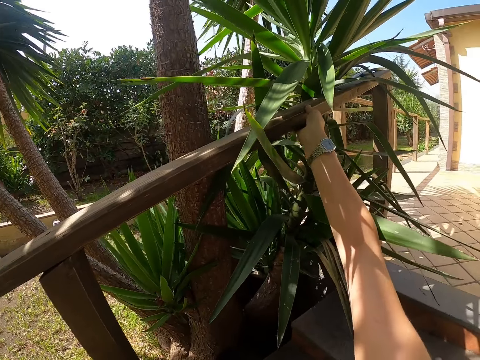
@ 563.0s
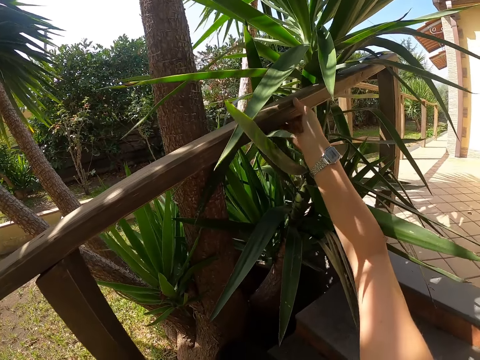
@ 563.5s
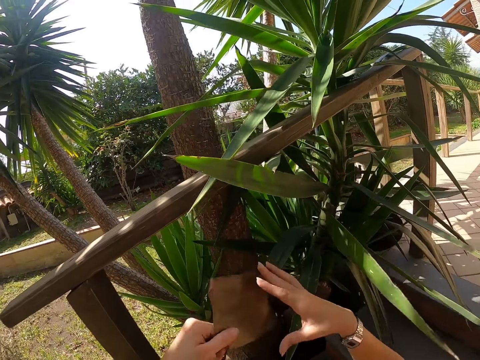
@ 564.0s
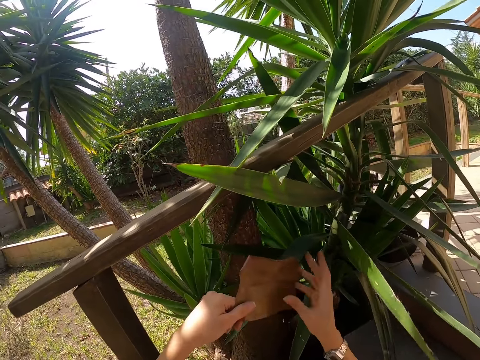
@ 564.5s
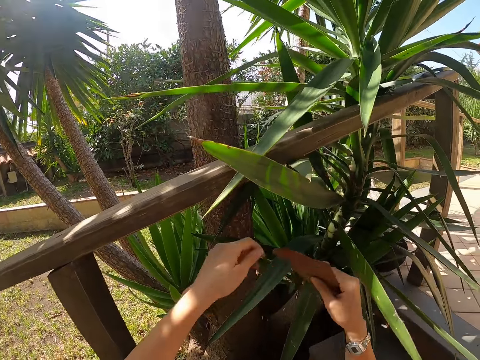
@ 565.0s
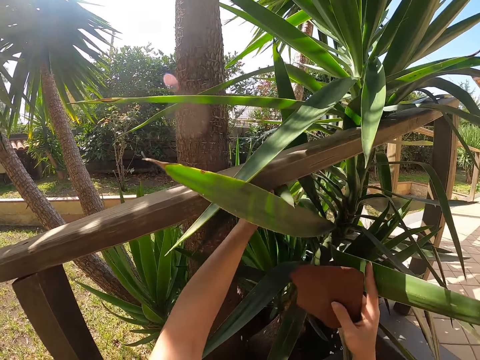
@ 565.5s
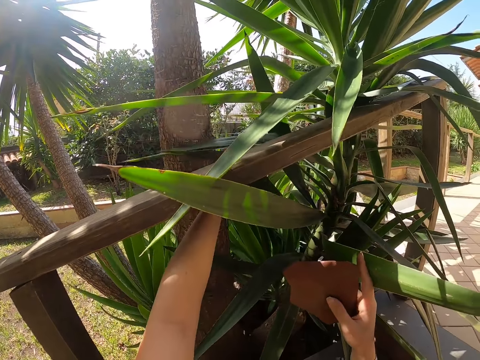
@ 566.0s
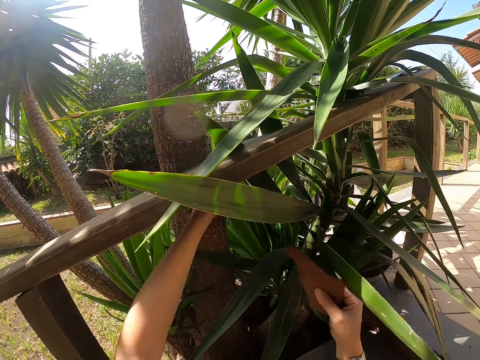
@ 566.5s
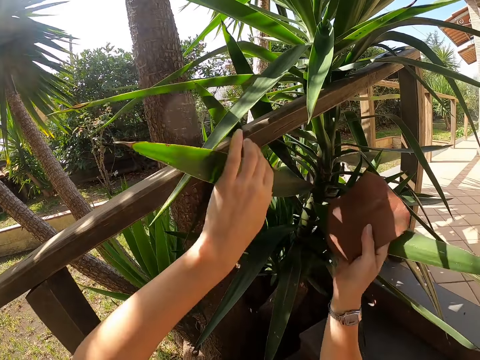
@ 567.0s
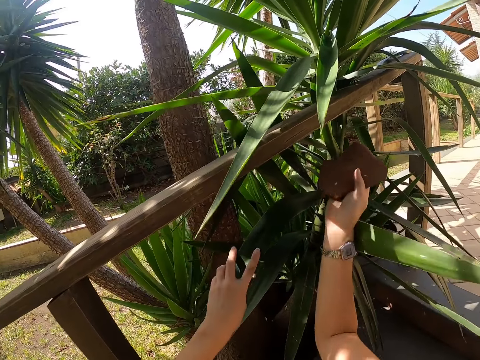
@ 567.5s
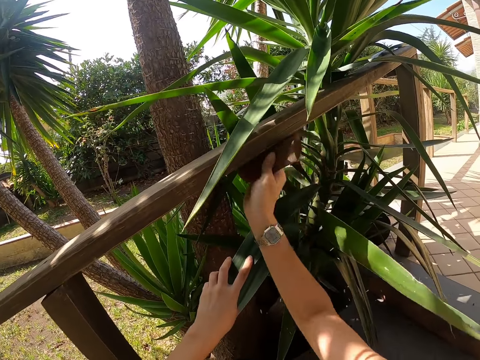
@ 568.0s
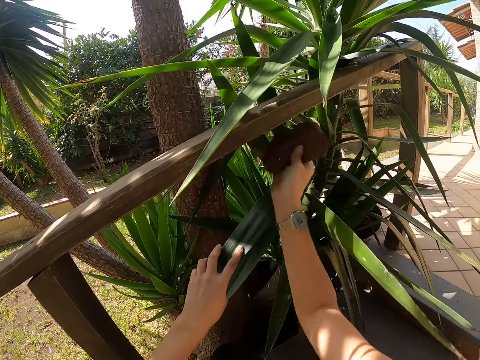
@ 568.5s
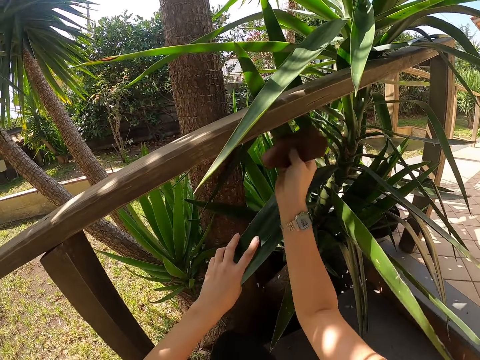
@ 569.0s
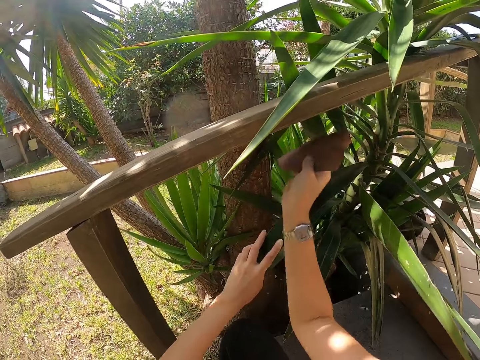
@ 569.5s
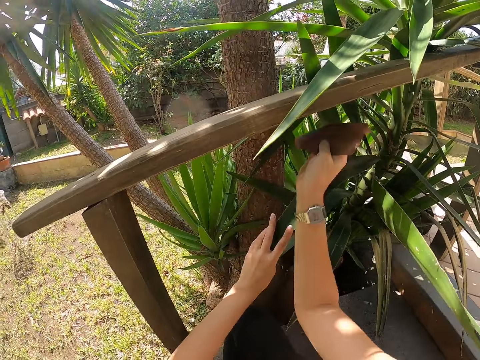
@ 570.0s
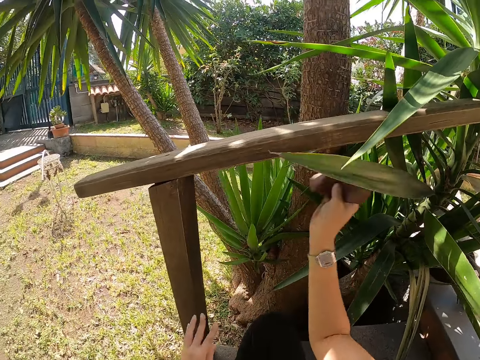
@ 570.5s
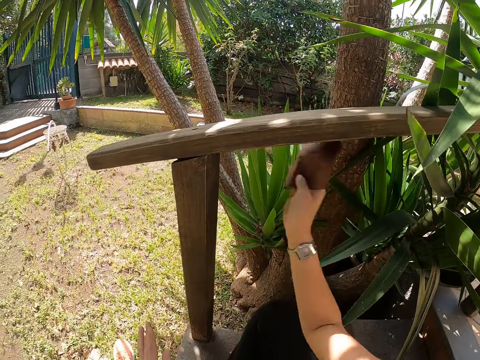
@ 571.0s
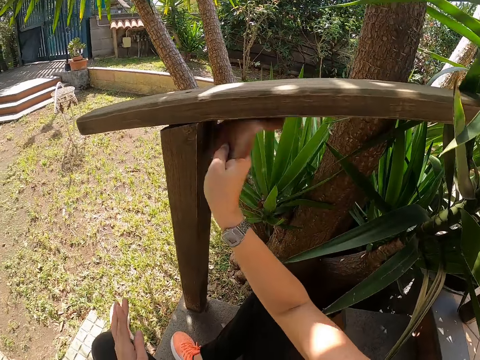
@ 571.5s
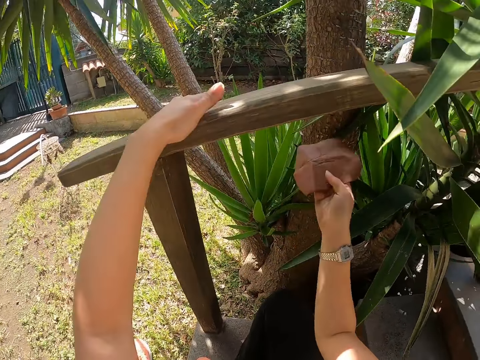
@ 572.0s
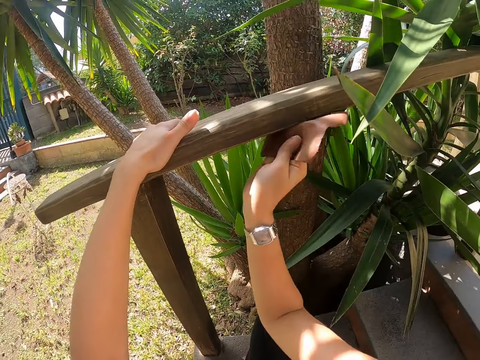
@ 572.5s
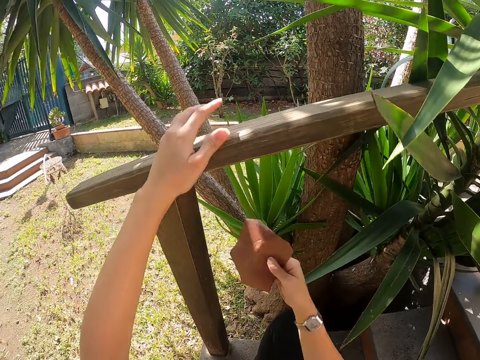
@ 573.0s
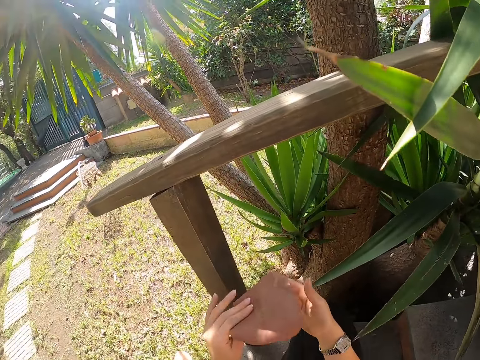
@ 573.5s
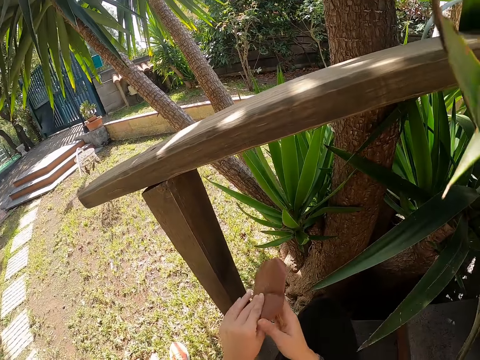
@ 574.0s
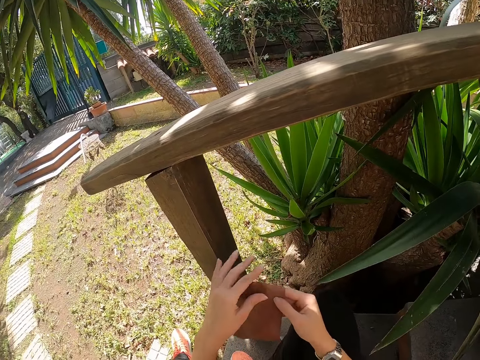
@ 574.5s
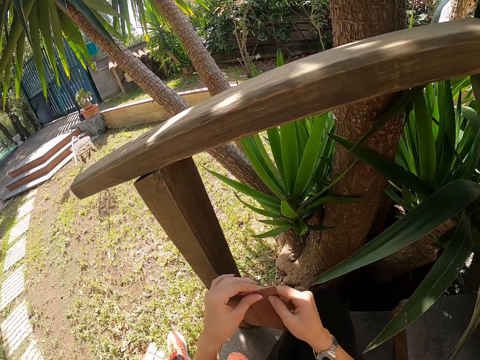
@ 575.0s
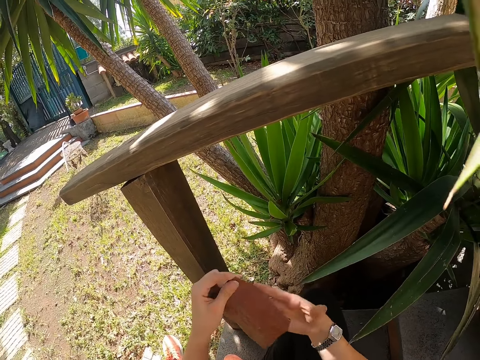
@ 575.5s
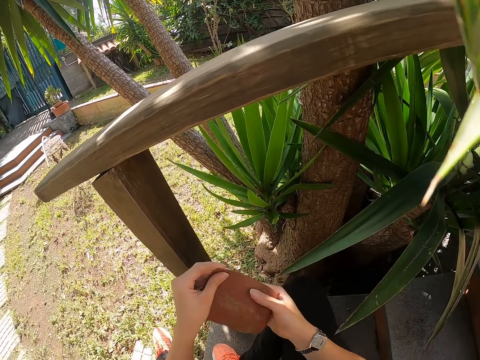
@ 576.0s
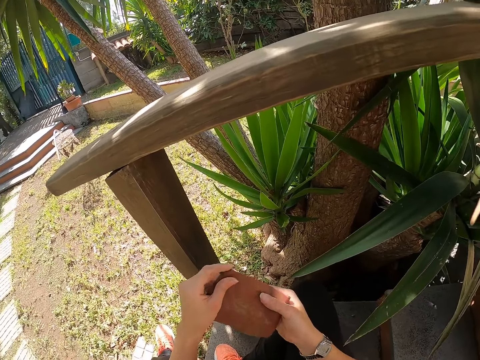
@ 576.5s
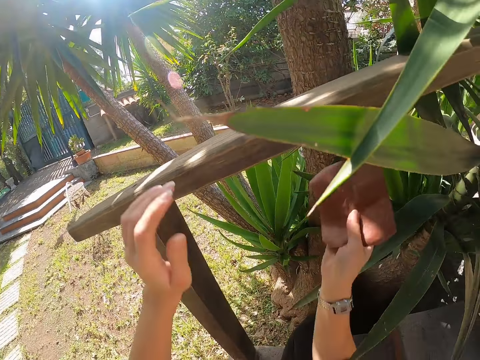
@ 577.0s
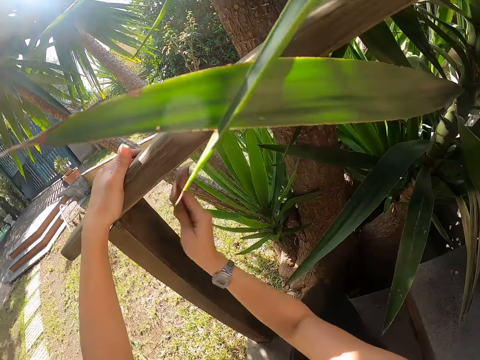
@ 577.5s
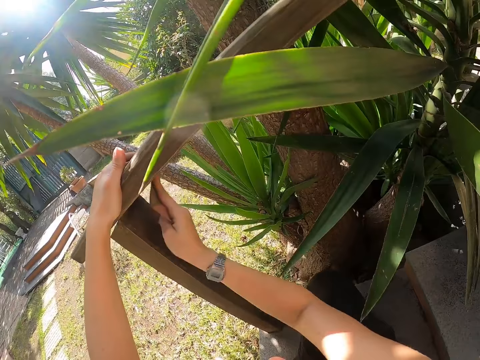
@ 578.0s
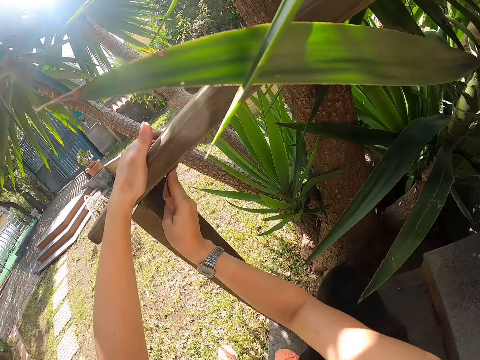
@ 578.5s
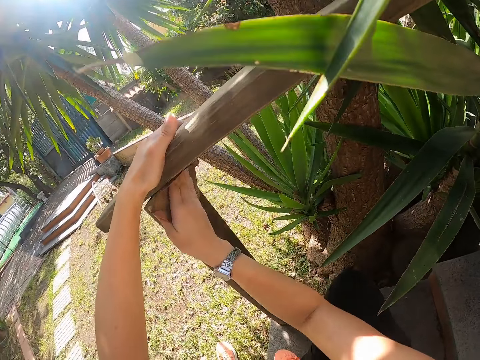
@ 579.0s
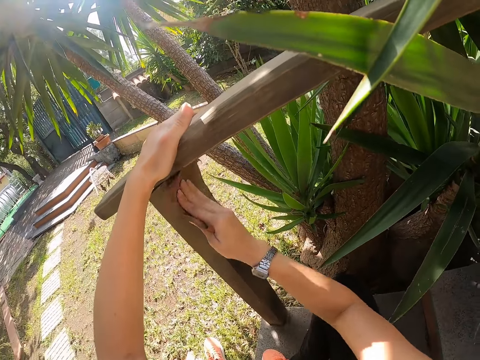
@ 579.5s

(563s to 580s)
The camera wearer places the sandpaper on the right hand. They move aside leaves. They feel the wood with the left hand. They use the sandpaper on the wood. They lean the plant with the left hand. They release the plant. They scrub the wood. They hold the wood with the left hand. They scrub the wood. They adjust the sandpaper in the hands. They turn the sandpaper. They use the sandpaper on the wood.

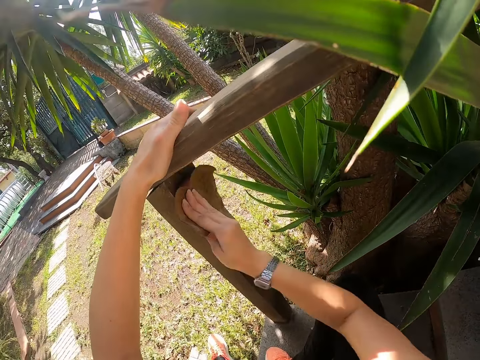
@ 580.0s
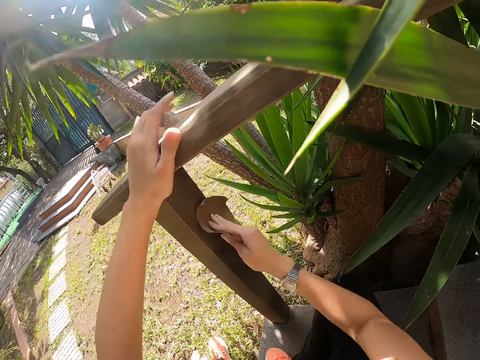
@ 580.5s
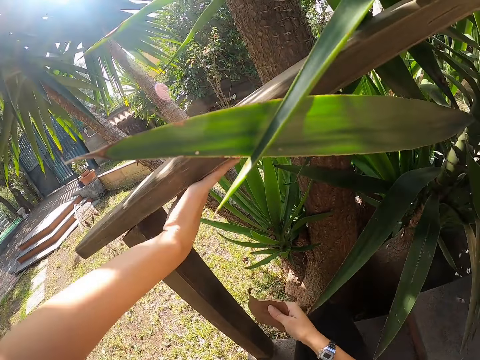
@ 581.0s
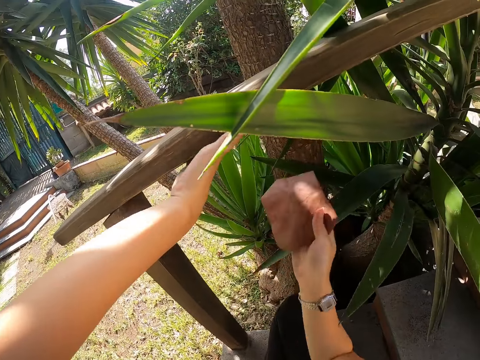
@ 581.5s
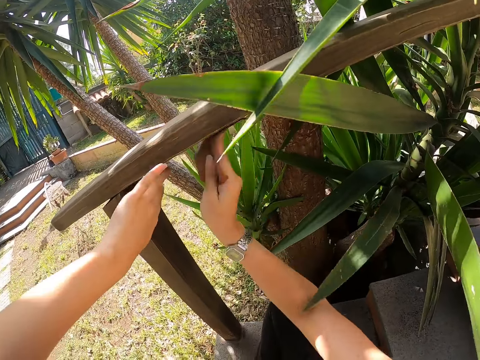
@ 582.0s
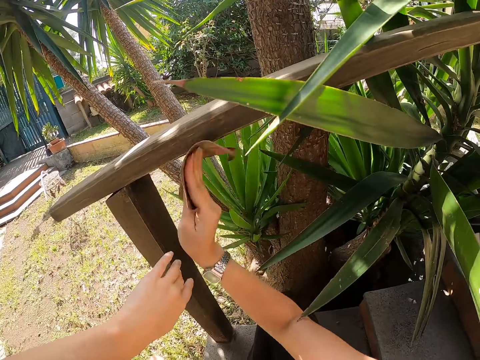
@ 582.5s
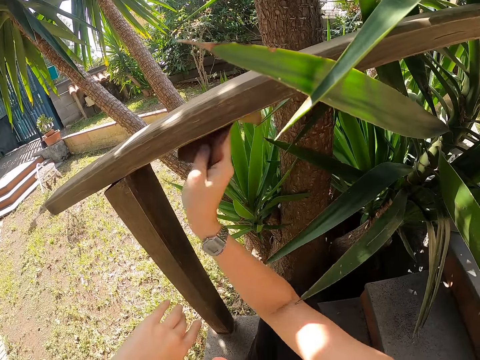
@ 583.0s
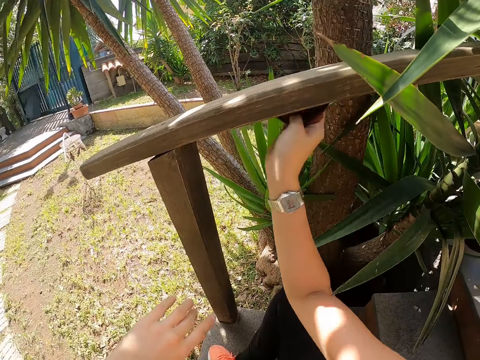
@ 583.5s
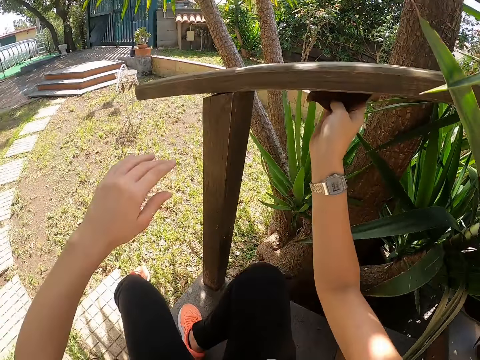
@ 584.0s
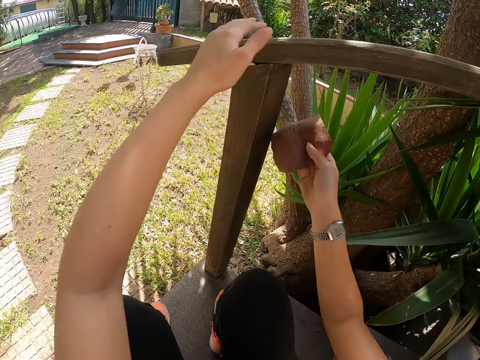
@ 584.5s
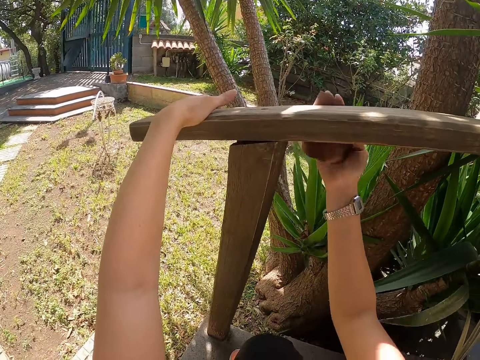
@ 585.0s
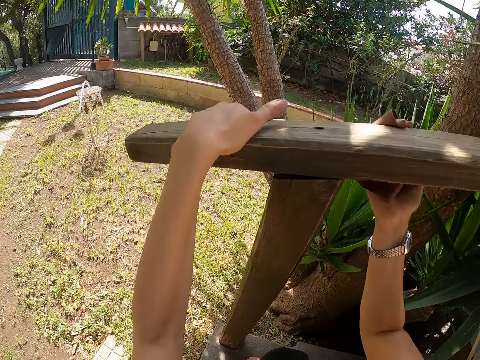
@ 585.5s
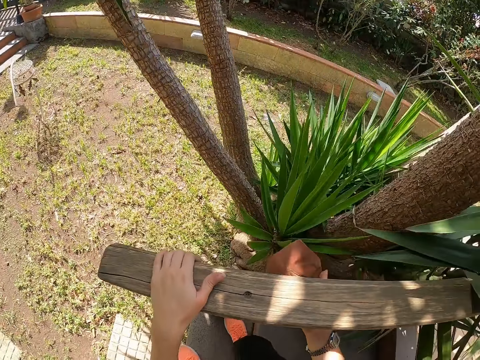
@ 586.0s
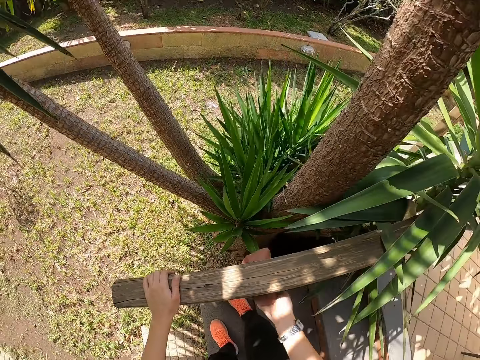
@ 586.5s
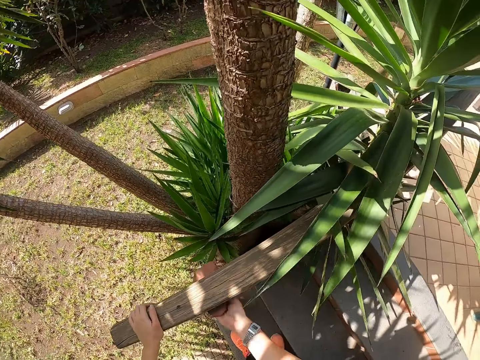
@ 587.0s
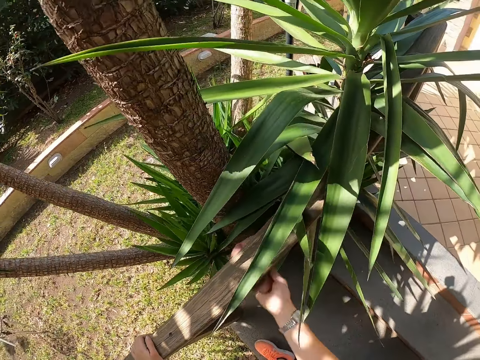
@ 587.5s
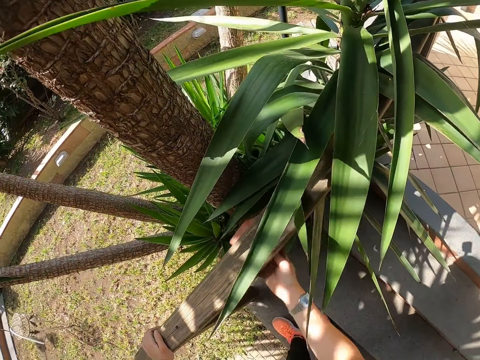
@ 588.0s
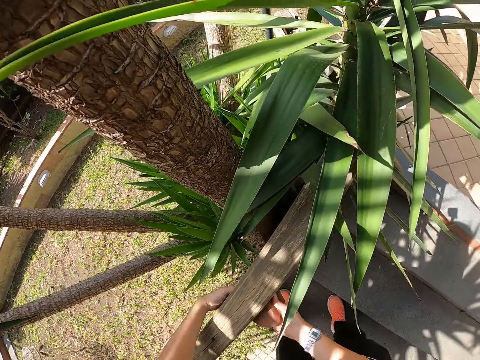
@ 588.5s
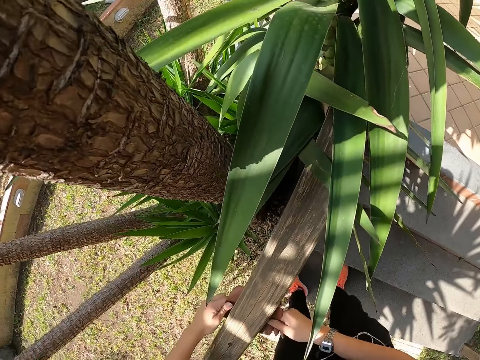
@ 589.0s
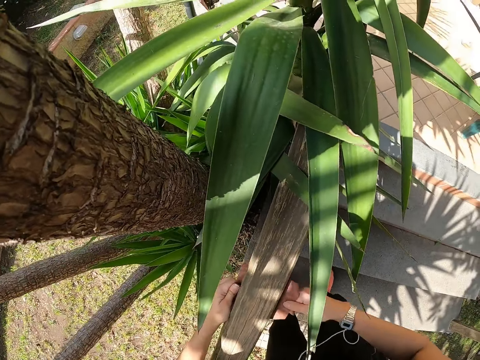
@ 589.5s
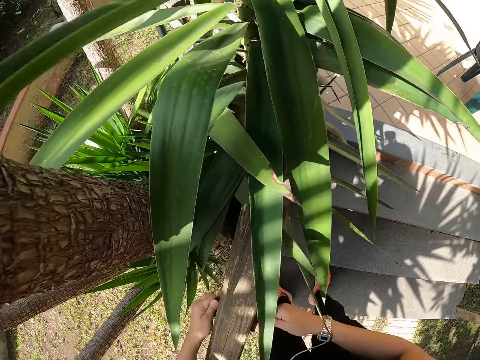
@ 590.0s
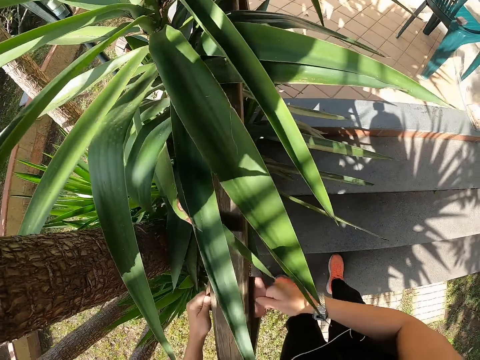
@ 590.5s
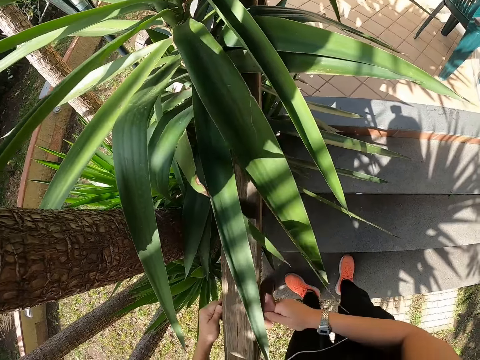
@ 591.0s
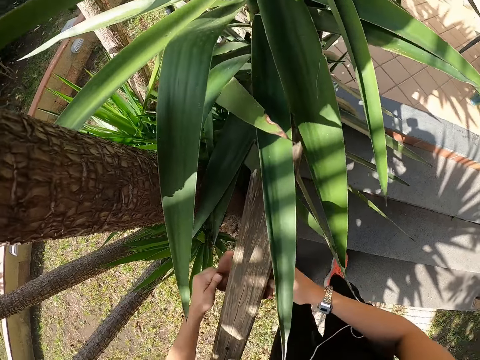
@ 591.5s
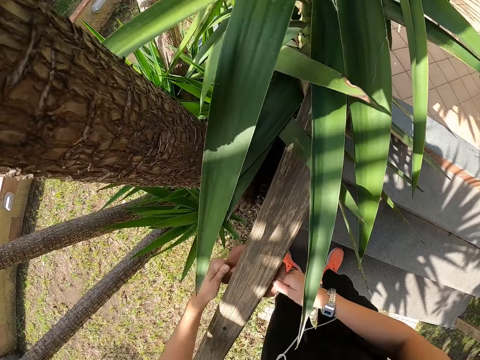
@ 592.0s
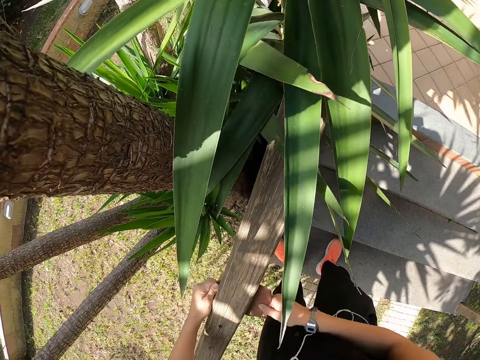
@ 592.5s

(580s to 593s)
The camera wearer feels the wood with the left hand. They scrub the wood. They hold the wood with the left hand. They hold on the wood. They stand upright. They use a sandpaper on the wood. They hold the sandpaper with both hands and scrub the wood.
